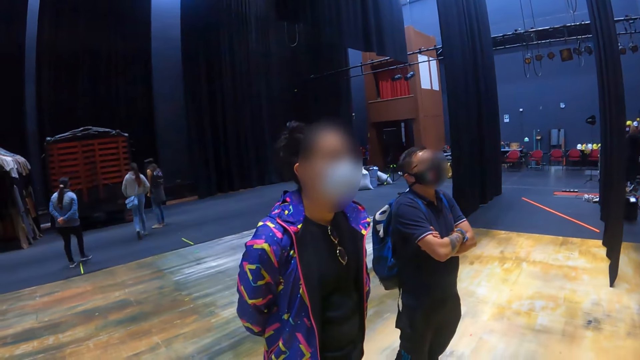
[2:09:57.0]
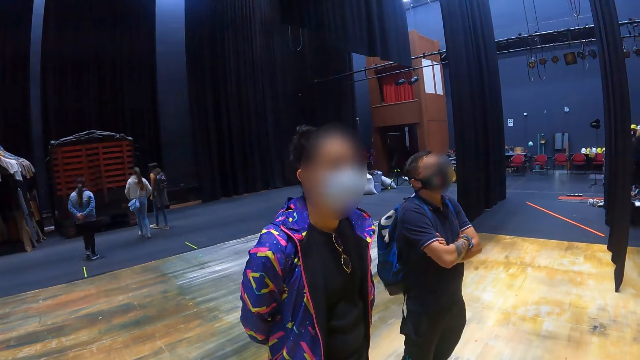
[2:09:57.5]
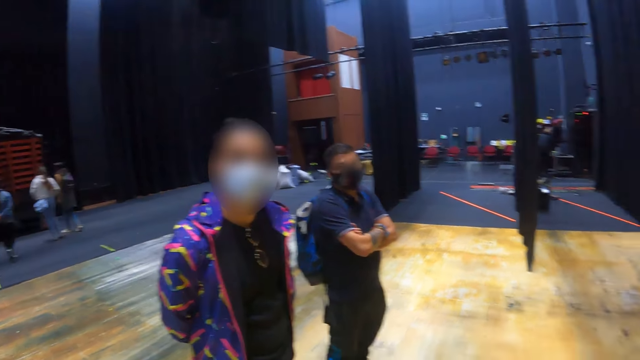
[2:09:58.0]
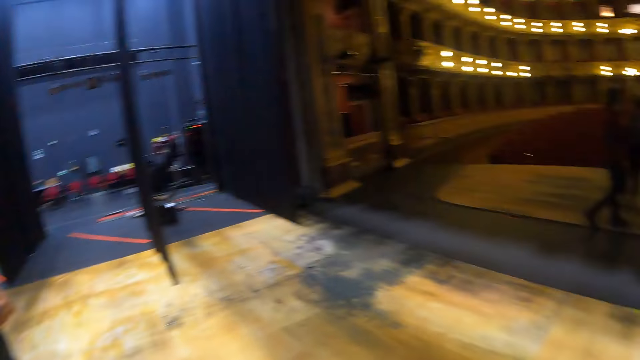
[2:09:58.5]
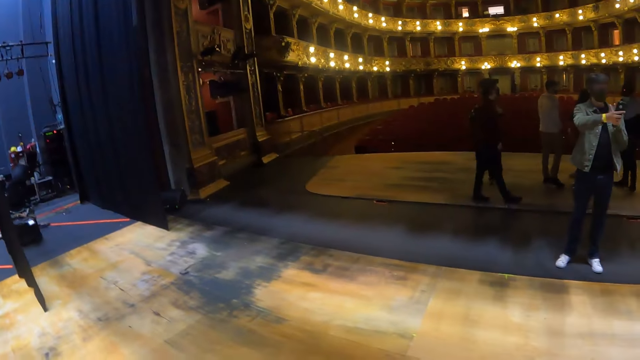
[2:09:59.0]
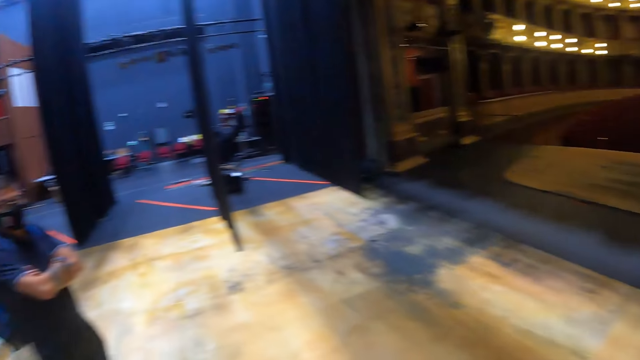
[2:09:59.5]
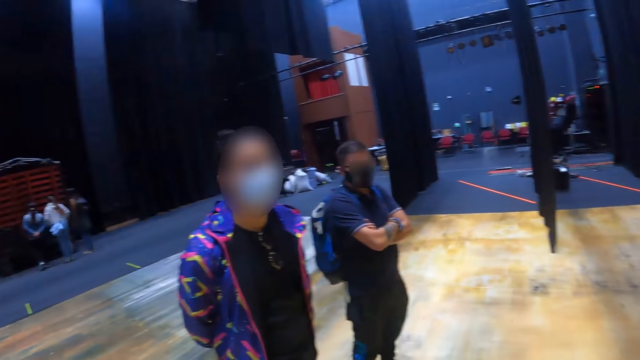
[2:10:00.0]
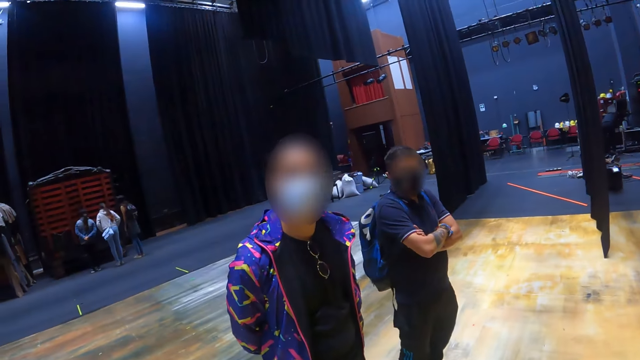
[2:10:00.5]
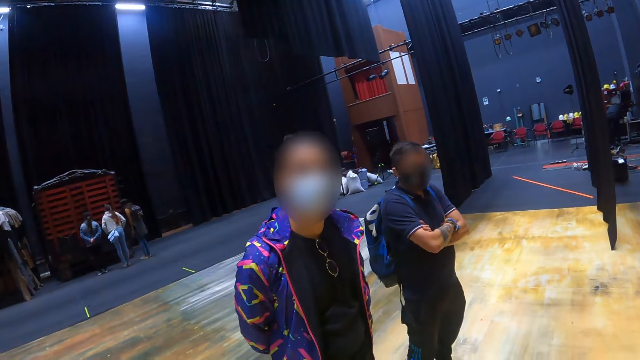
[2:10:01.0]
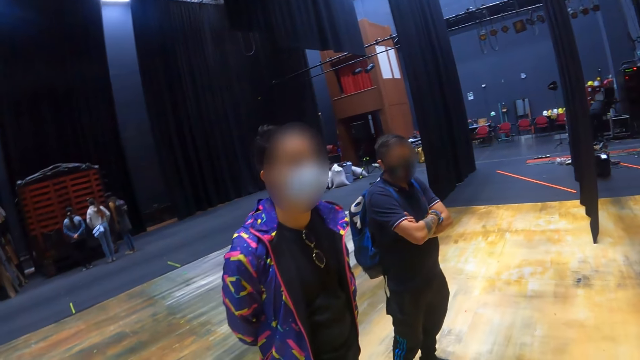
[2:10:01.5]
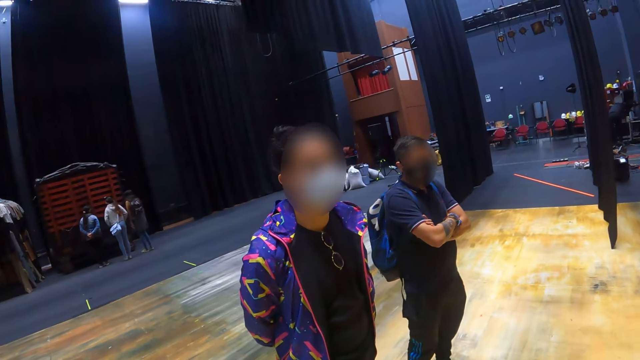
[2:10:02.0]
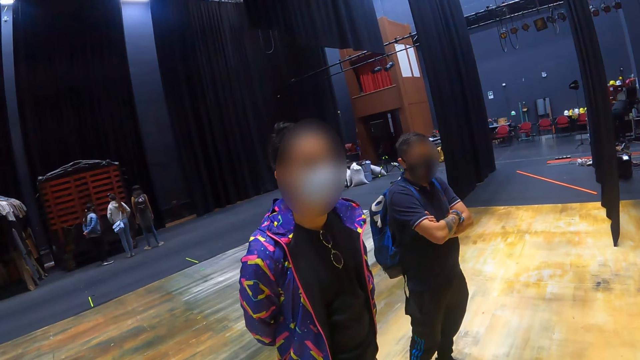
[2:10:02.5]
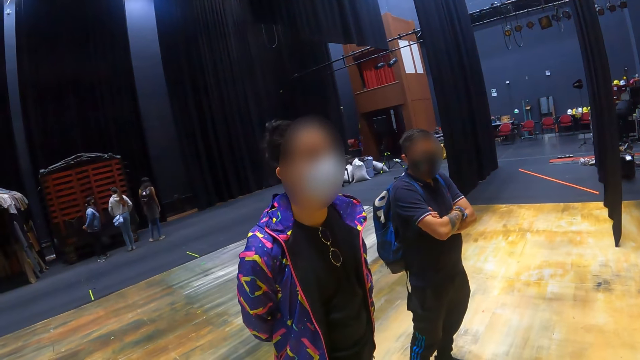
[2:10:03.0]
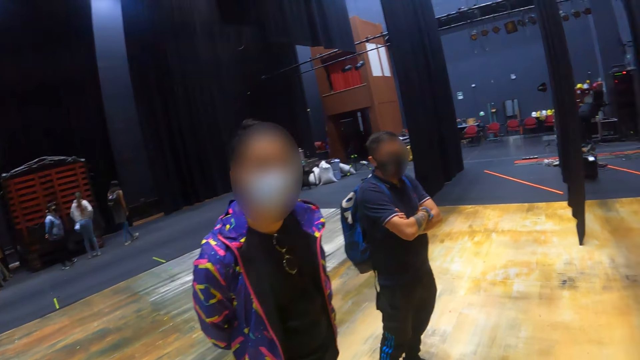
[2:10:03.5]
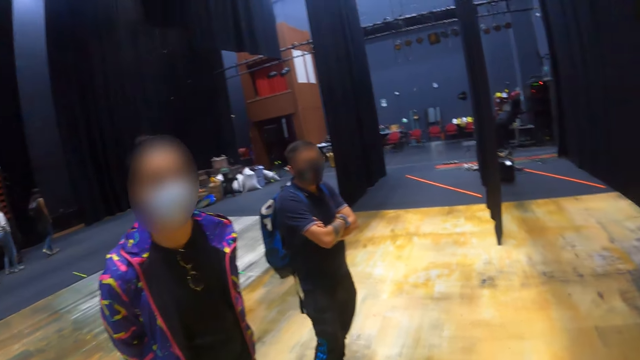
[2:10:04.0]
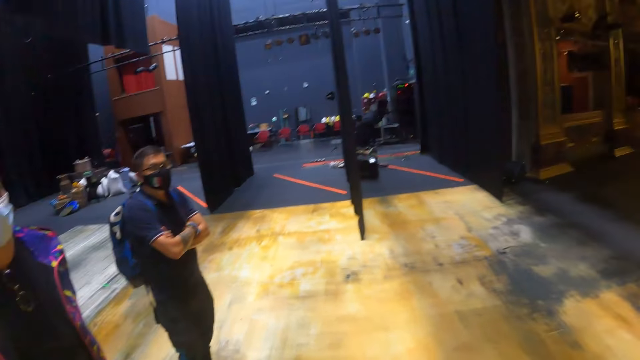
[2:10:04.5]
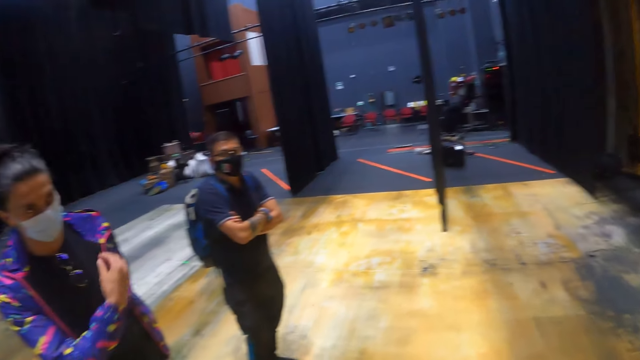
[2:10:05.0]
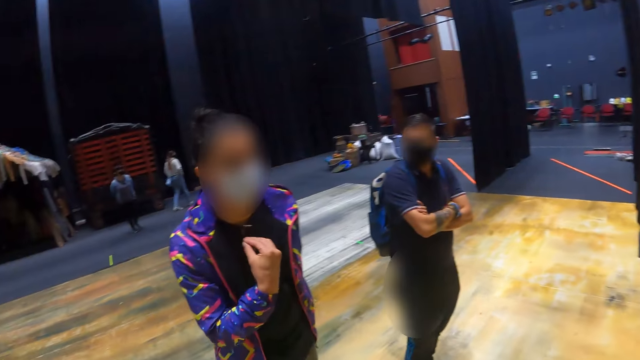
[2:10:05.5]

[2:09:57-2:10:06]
The camera wearer stares at a person. They converse with the person. They look around the hall. They converse with the person. They stare at the person. They look around.

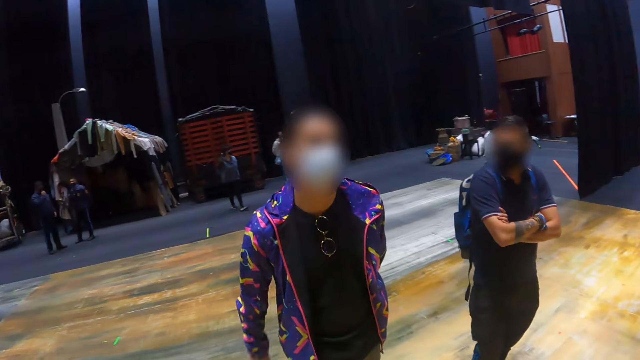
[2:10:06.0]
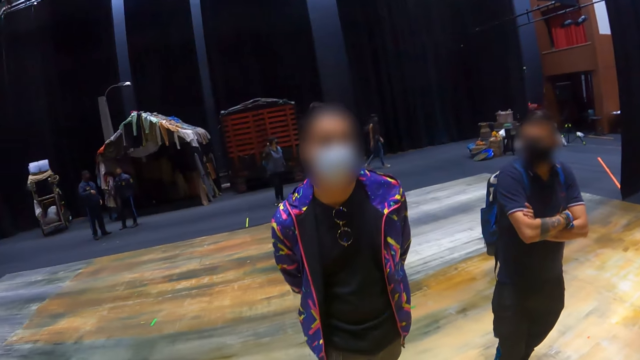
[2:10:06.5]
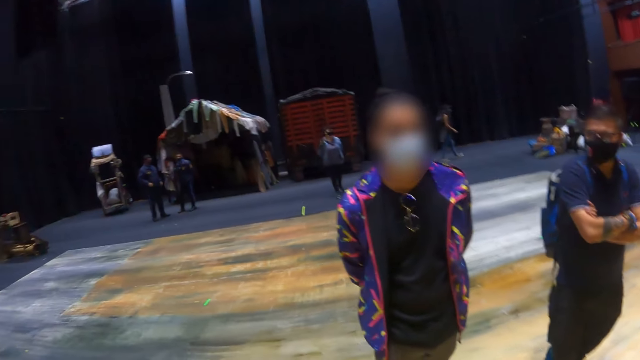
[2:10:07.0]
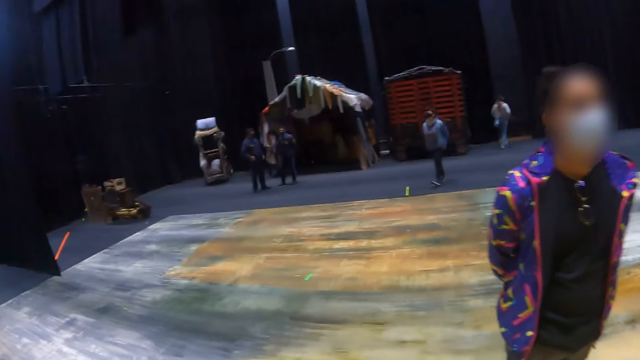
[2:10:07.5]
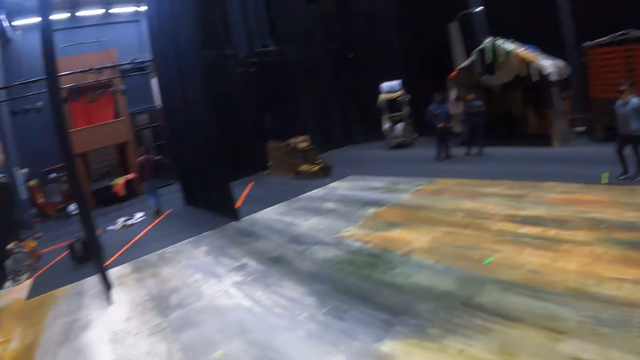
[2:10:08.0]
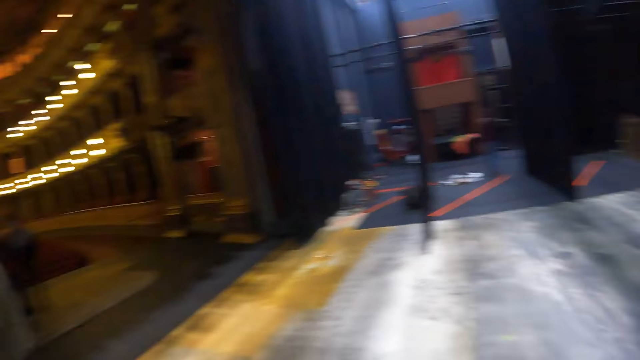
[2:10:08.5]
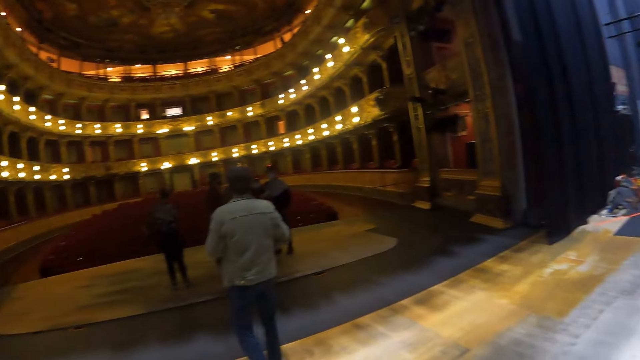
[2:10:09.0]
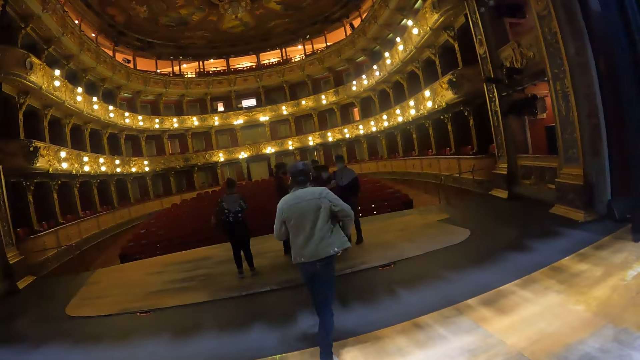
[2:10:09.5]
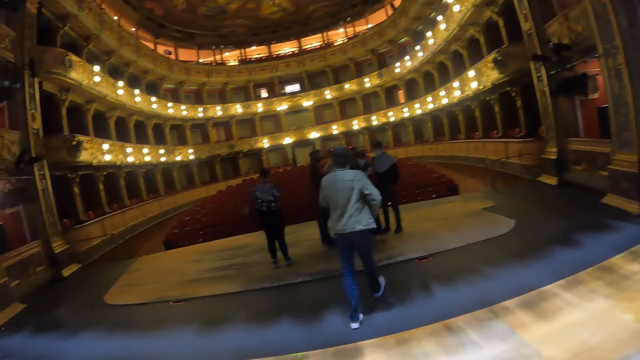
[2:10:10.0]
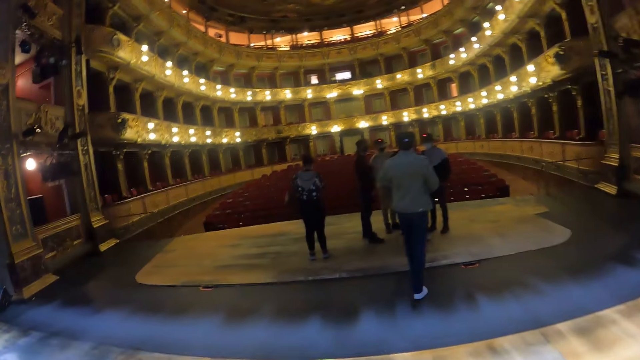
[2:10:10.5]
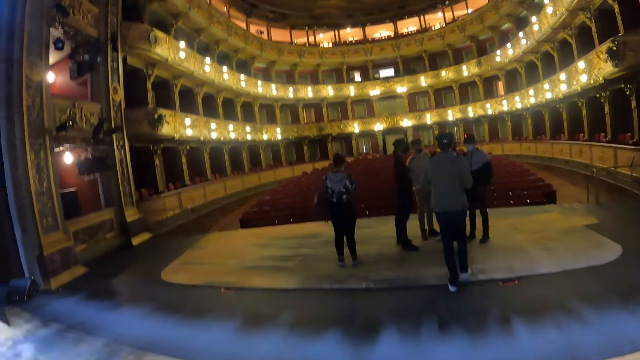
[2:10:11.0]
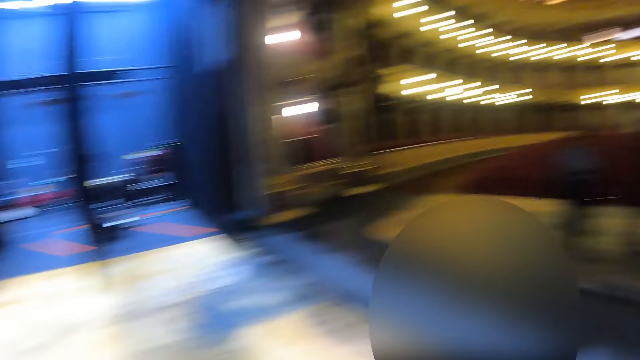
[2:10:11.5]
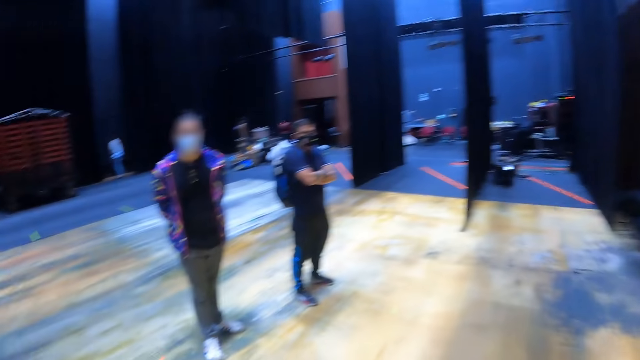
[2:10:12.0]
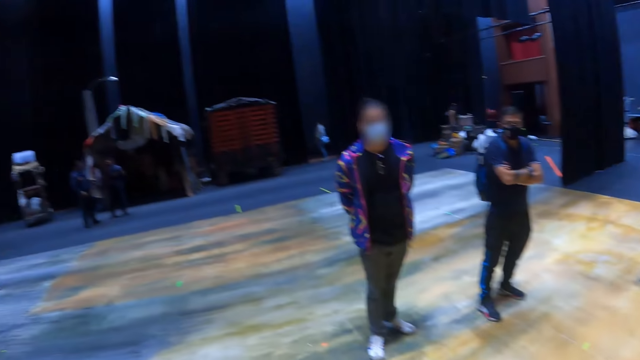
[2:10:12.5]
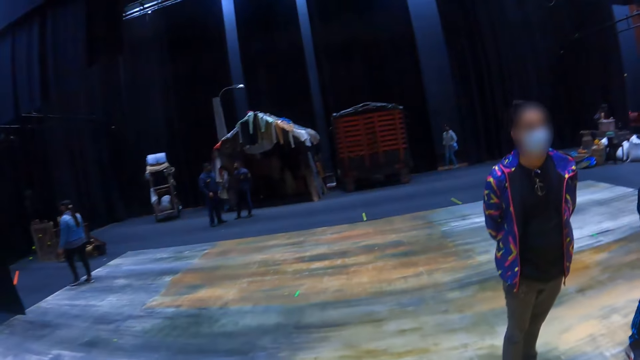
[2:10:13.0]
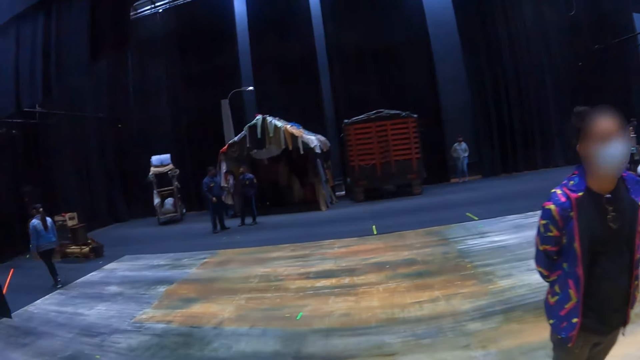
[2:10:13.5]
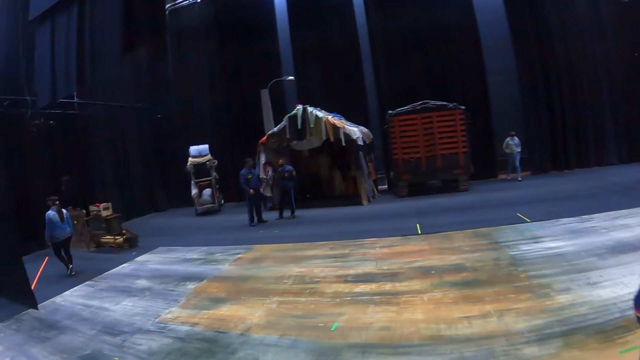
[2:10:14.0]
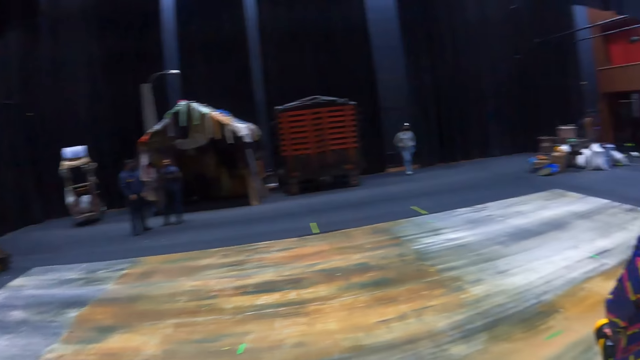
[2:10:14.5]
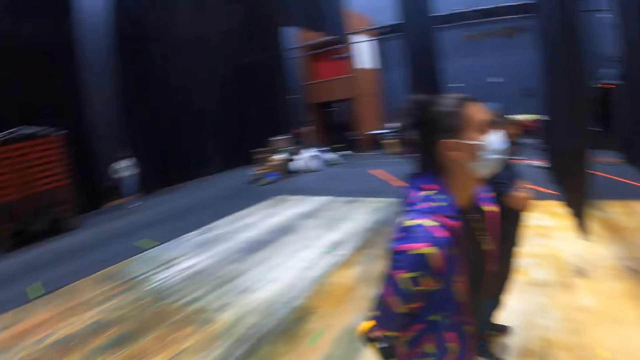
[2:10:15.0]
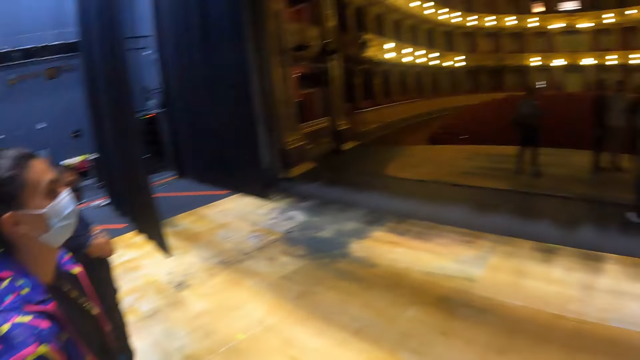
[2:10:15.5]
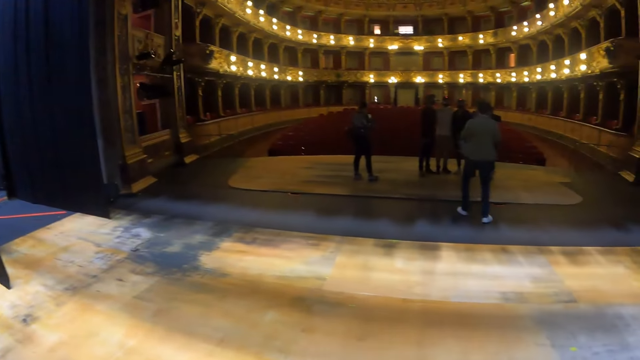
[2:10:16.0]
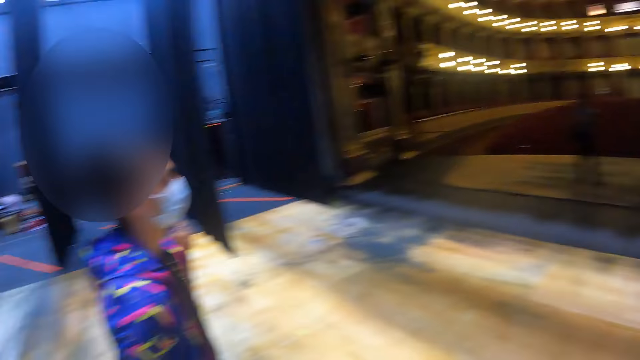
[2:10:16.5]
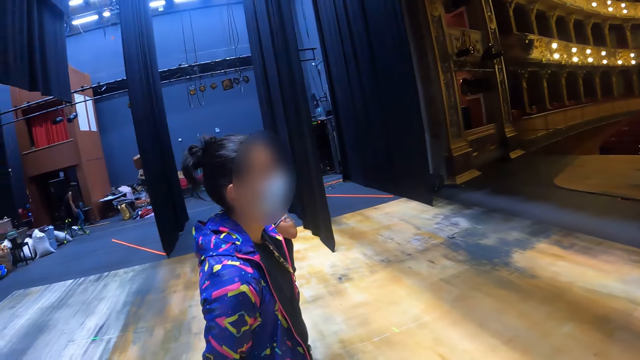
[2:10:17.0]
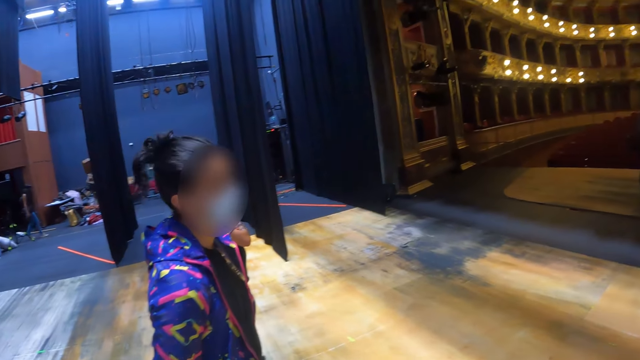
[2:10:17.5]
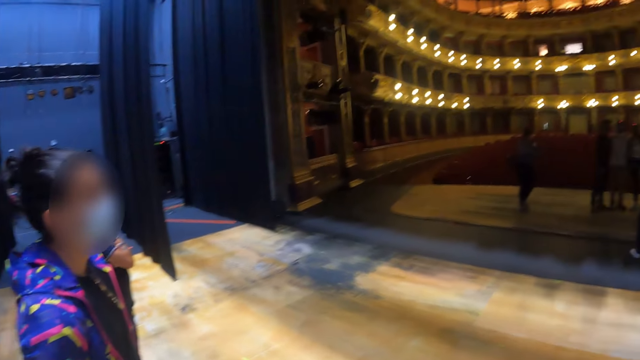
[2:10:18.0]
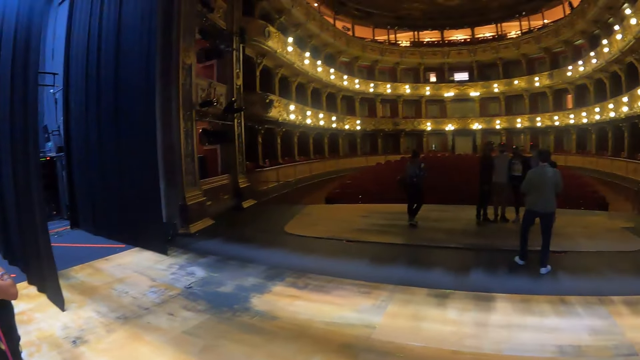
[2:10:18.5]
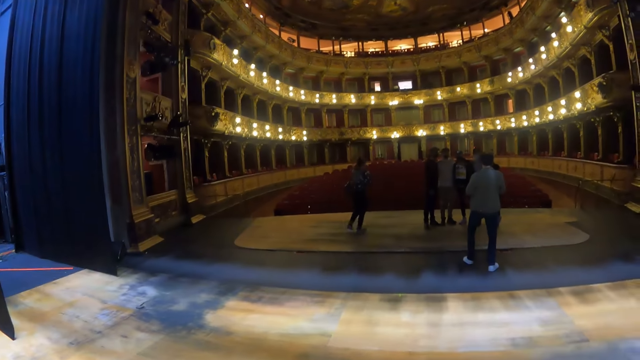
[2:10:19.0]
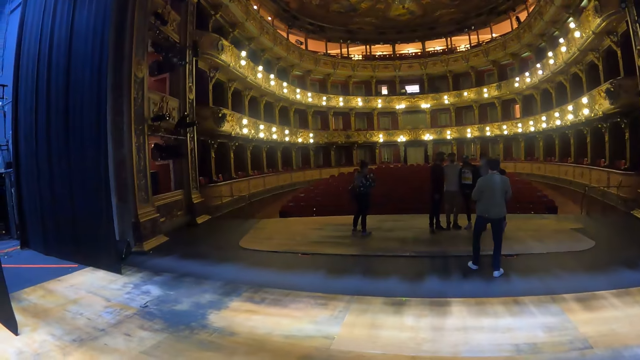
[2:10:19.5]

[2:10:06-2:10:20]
The camera wearer converses with a person. They look around the hall. They walk around the hall. They look around the hall. They walk around the hall. They look around the hall. They stare at the person. They converse with the person. They look around the hall.
